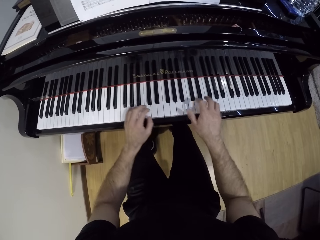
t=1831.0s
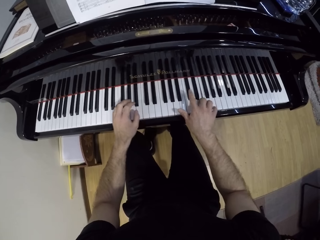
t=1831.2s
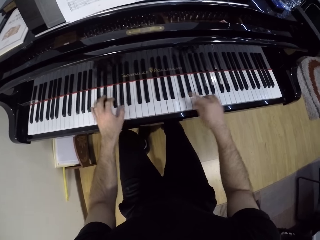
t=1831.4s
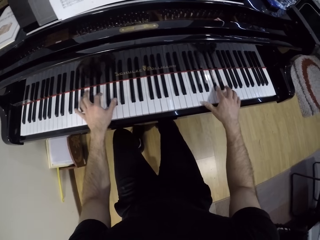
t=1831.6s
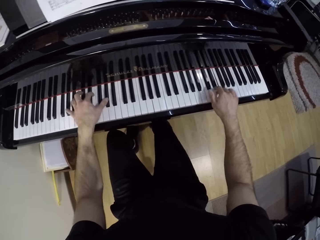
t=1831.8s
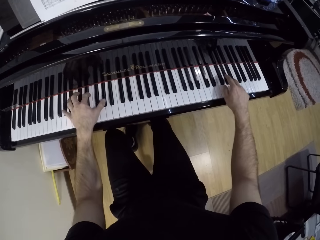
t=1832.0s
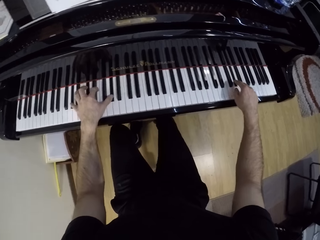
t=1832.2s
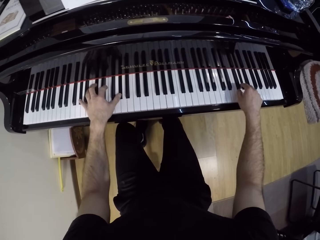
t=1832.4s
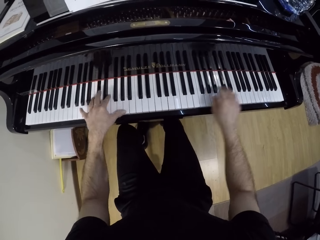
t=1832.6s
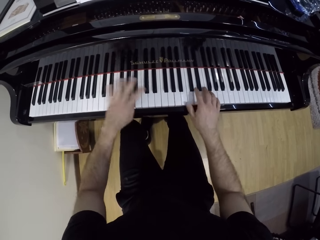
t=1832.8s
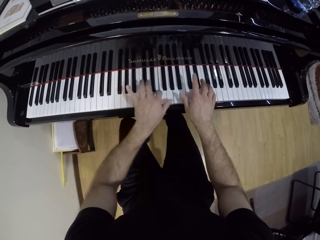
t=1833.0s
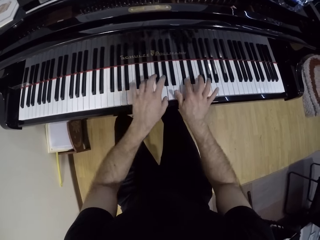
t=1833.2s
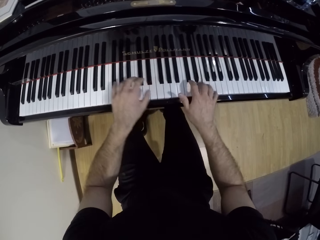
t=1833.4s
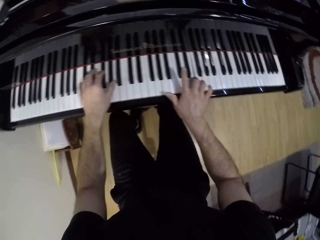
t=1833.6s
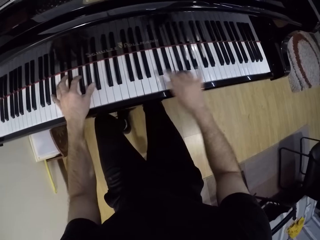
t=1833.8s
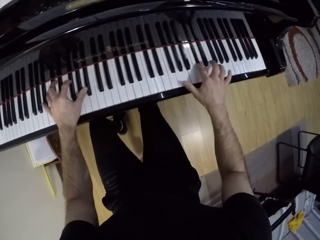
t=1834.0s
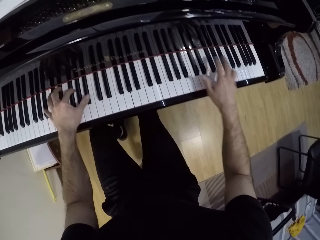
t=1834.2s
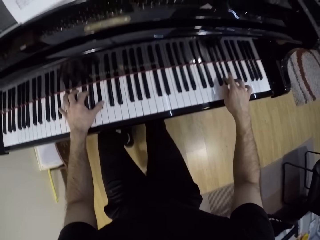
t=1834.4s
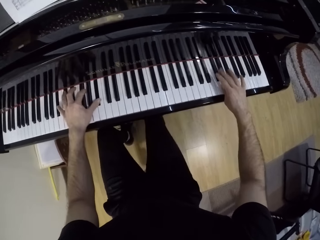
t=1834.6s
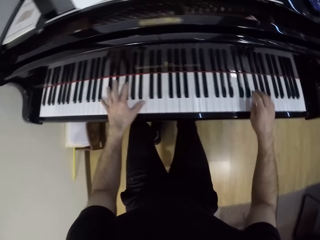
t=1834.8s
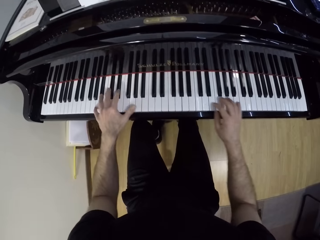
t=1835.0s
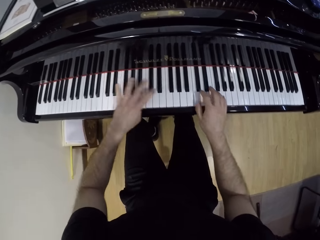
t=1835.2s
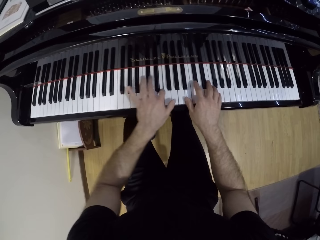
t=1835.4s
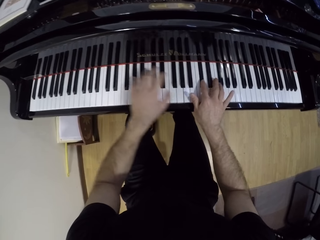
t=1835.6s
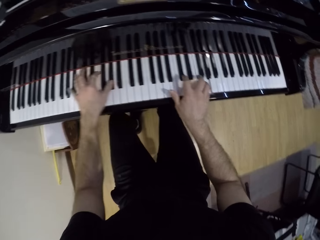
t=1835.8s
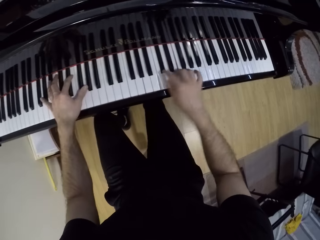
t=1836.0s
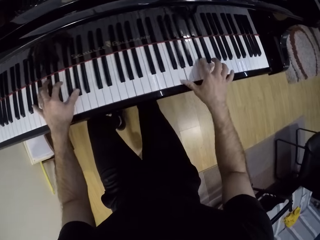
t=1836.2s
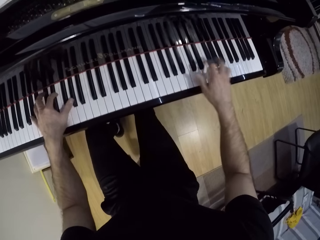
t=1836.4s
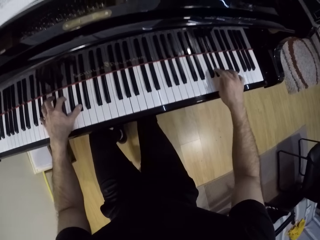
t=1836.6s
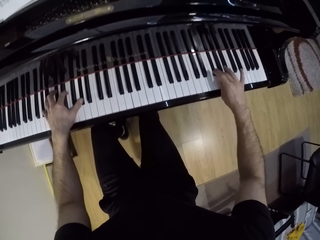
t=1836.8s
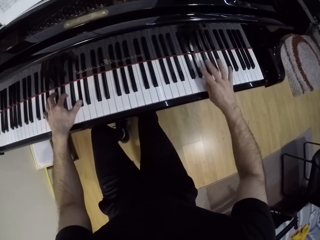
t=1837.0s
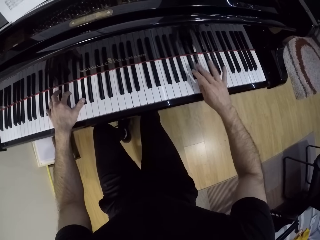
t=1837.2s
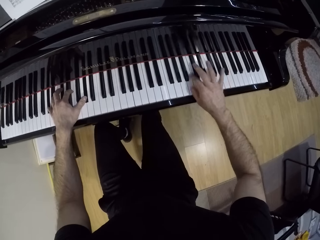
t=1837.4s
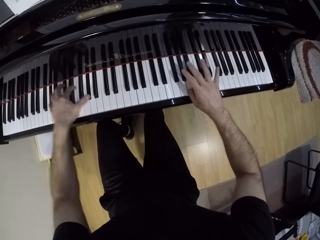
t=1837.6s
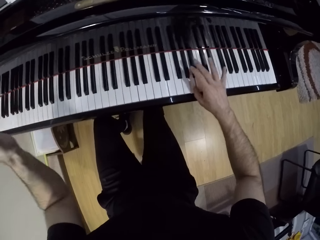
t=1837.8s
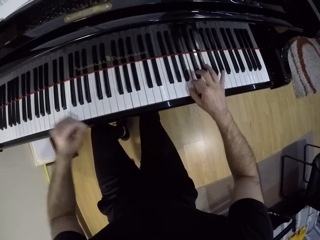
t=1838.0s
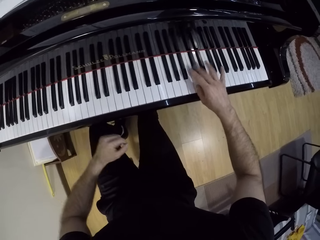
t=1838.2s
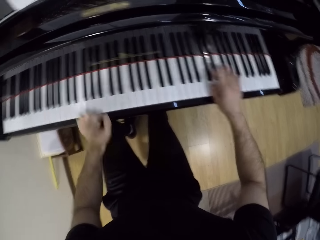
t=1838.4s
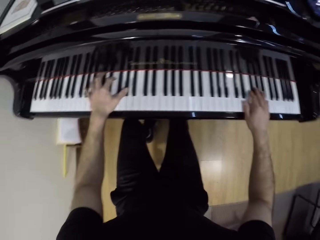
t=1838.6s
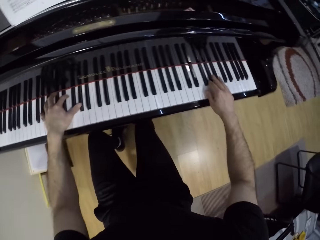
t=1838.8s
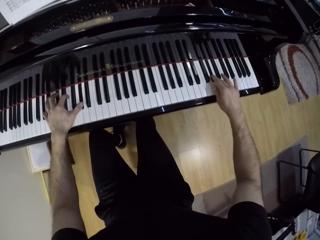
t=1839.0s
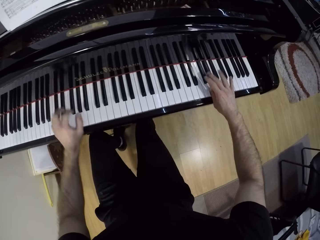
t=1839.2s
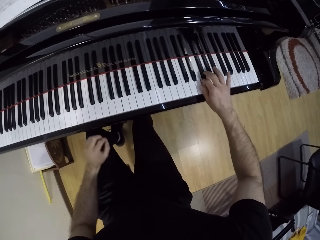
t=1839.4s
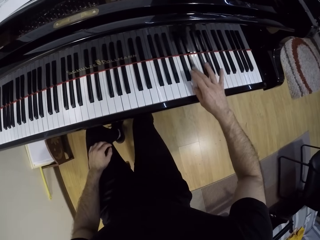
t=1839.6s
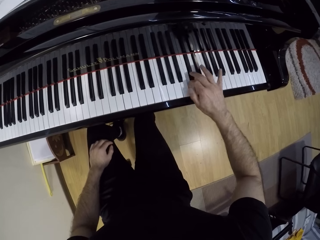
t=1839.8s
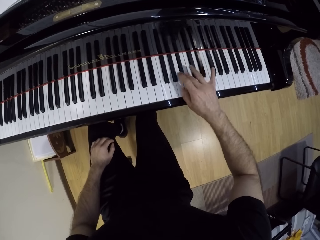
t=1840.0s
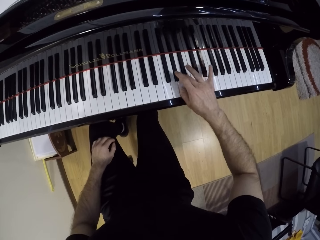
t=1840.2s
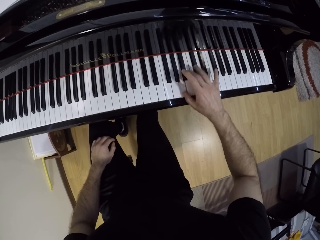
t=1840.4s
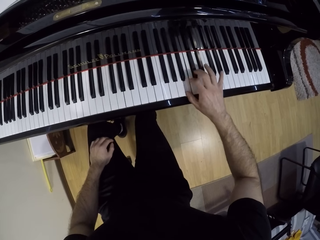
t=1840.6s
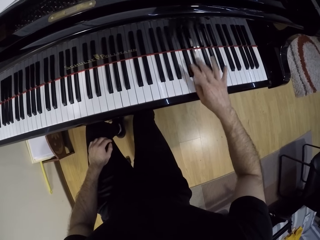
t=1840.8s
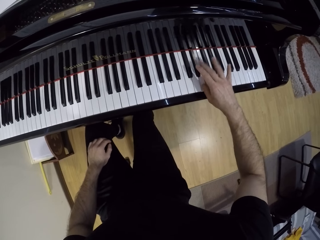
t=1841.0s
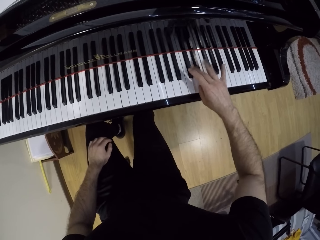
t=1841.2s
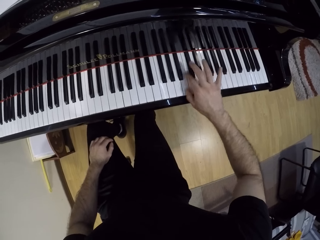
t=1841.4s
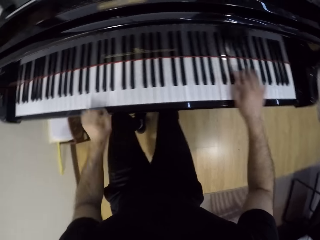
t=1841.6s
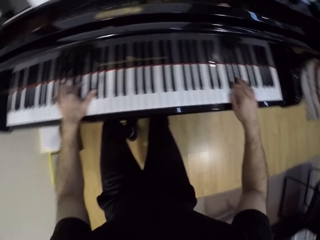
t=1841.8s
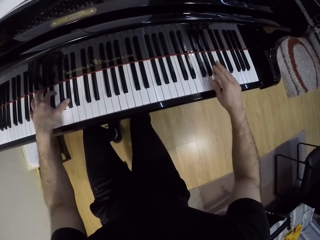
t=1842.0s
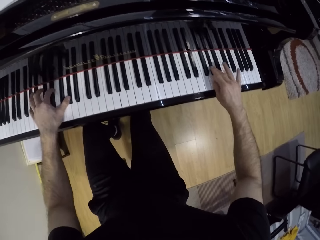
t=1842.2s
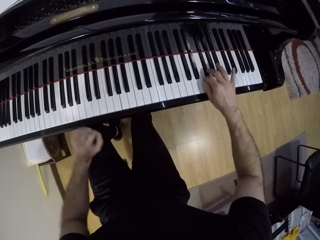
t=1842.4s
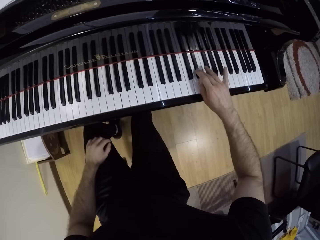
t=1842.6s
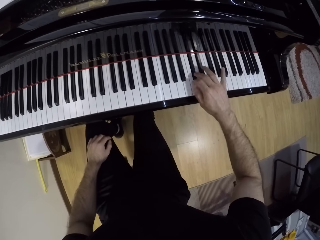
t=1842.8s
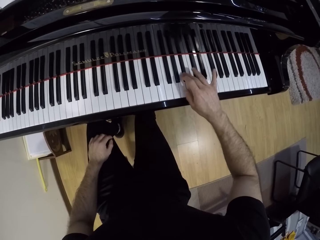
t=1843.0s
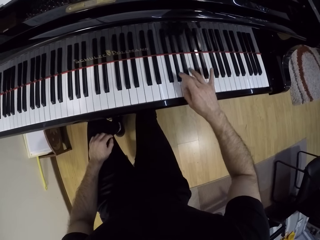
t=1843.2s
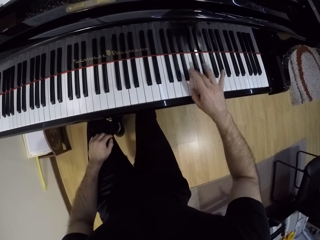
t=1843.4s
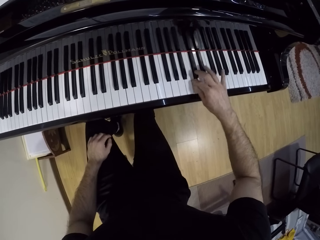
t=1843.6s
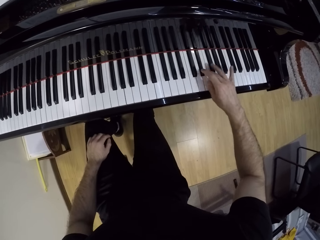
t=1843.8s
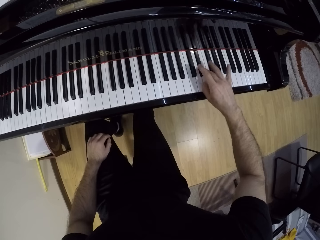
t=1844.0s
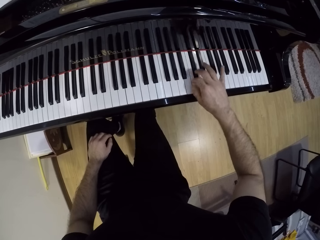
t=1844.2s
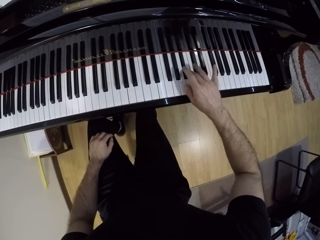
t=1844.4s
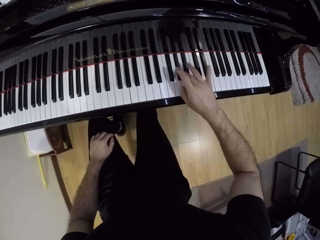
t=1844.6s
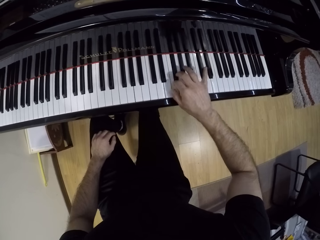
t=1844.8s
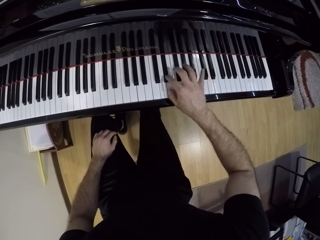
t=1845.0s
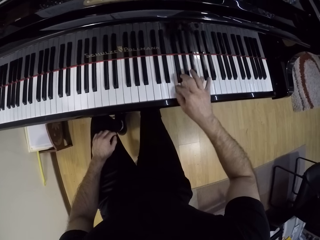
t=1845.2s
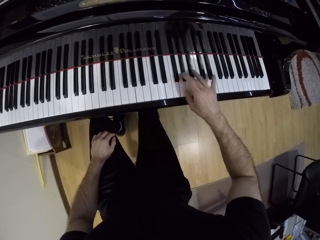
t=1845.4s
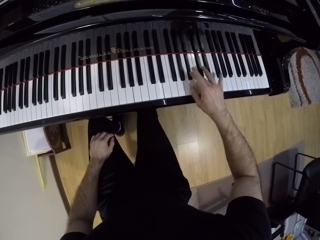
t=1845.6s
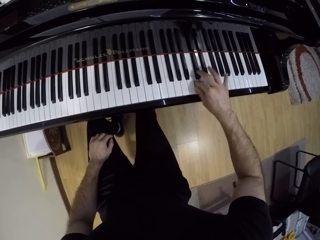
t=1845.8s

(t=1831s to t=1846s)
The camera wearer plays the piano with both hands. He plays the piano with his right hand. He plays the piano with both hands. He plays the piano with his right hand. He plays the piano with both hands. He plays the piano with his right hand. He plays the piano with both hands. He plays the piano with his right hand.

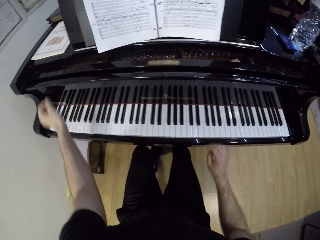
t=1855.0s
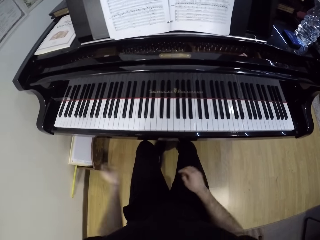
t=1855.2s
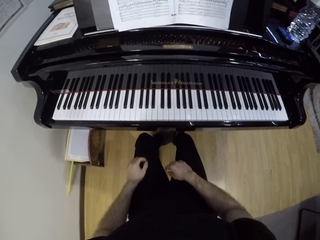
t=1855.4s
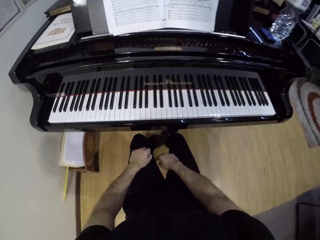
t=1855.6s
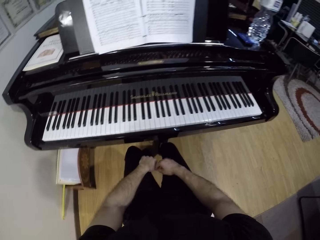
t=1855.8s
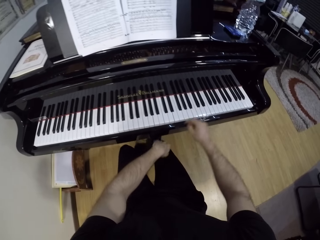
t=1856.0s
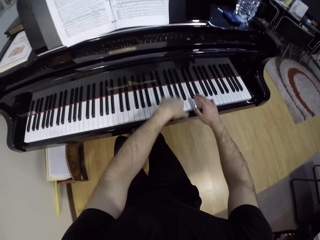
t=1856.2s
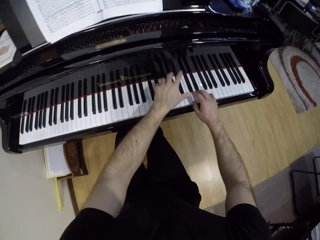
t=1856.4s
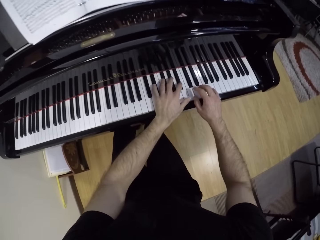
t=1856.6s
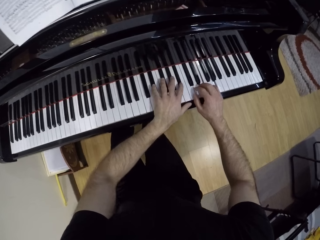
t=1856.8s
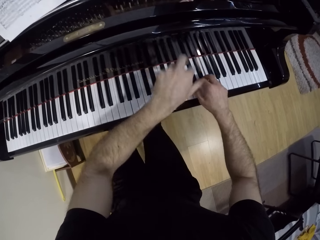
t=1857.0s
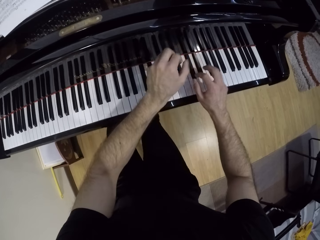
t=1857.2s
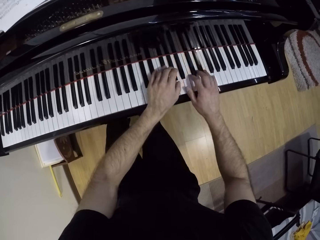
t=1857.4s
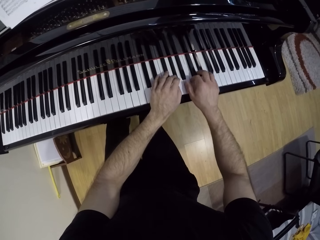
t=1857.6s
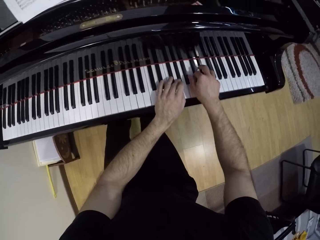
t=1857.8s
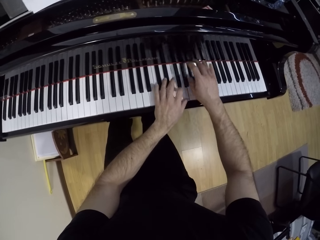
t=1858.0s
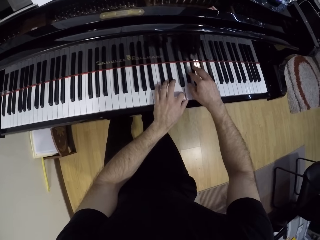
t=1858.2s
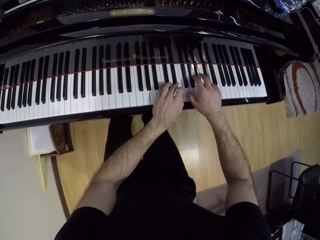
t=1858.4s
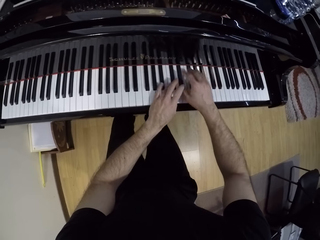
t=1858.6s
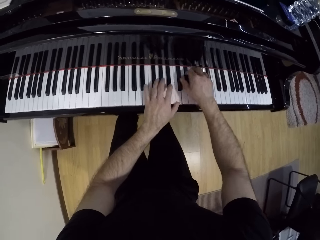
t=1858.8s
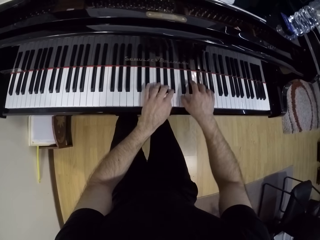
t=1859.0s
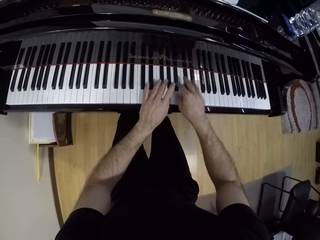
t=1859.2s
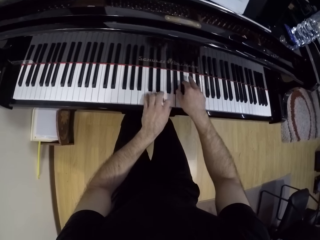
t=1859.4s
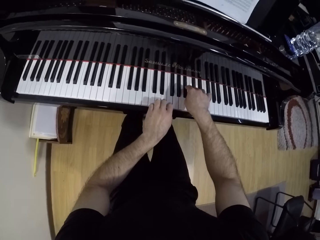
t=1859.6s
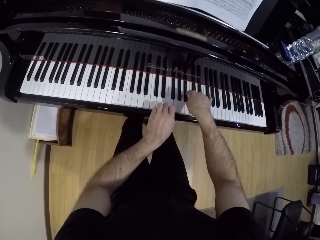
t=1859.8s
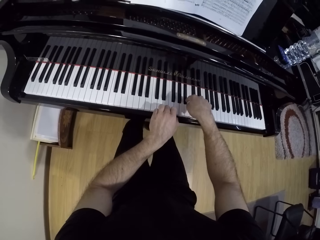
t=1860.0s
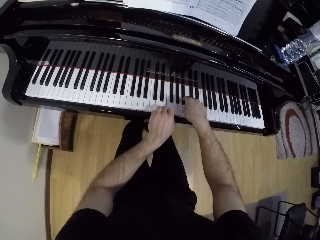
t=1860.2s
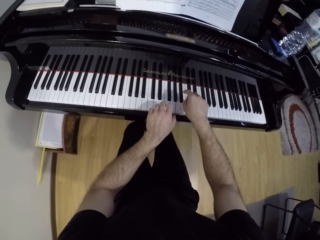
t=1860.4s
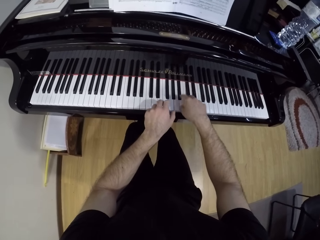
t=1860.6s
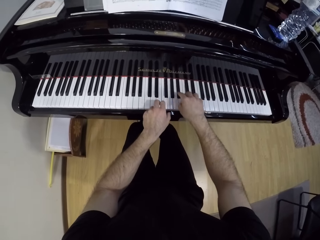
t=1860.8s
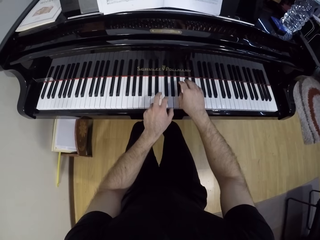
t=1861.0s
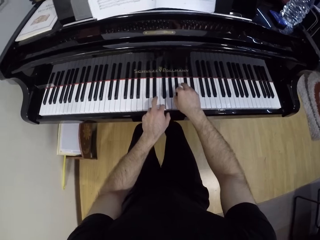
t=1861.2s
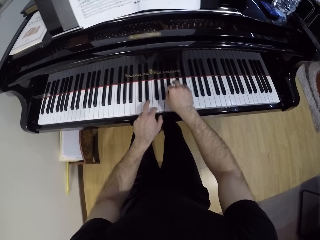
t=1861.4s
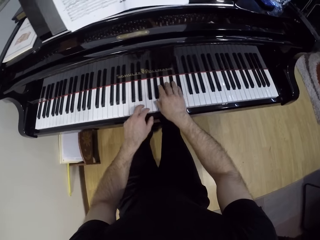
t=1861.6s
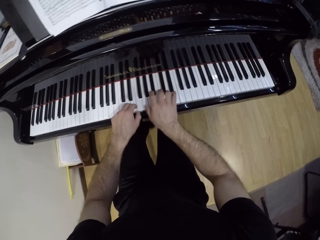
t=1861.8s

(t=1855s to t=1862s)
The camera wearer flips a music manuscript or song book page on the keyboard music rest with his left hand. He drops his hands from the book and from the keyboard. He plays the piano with both hands.
